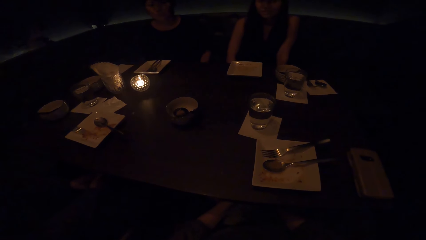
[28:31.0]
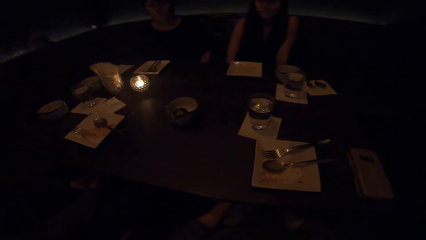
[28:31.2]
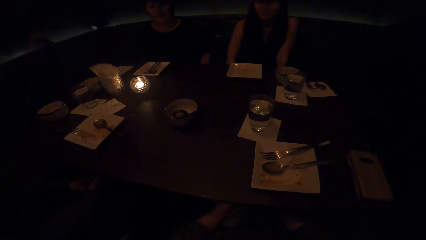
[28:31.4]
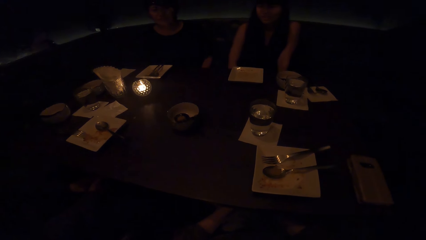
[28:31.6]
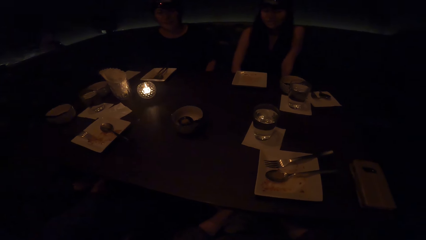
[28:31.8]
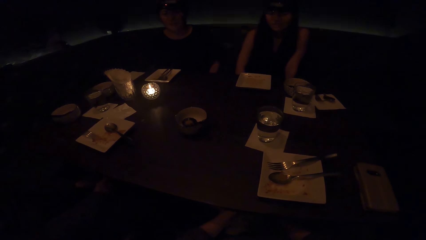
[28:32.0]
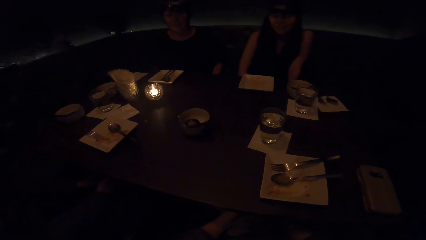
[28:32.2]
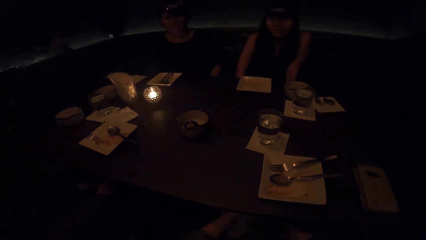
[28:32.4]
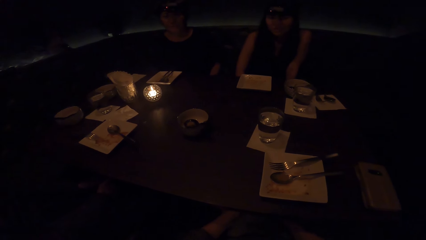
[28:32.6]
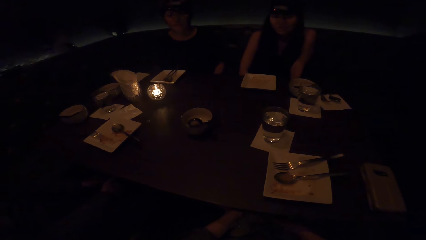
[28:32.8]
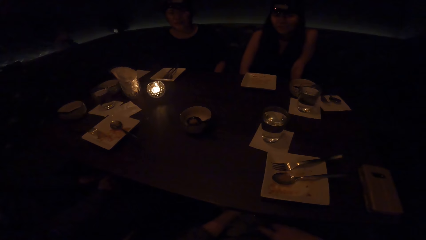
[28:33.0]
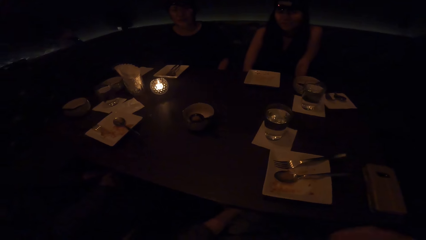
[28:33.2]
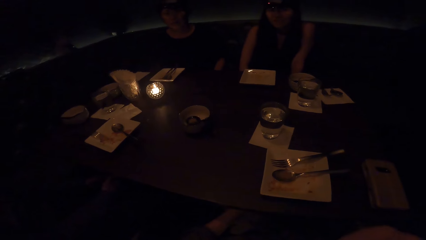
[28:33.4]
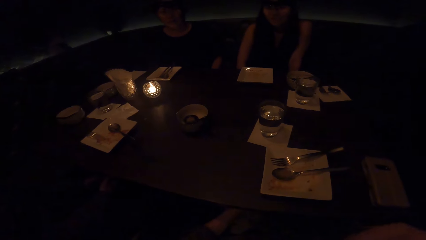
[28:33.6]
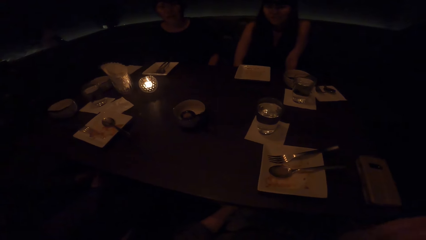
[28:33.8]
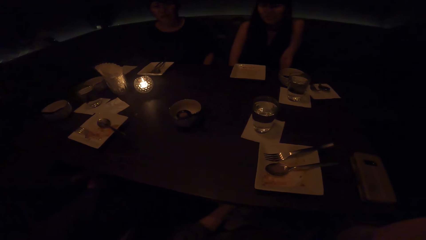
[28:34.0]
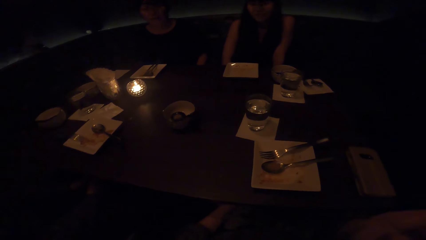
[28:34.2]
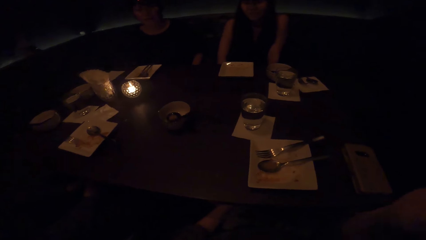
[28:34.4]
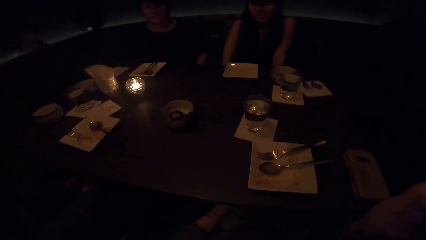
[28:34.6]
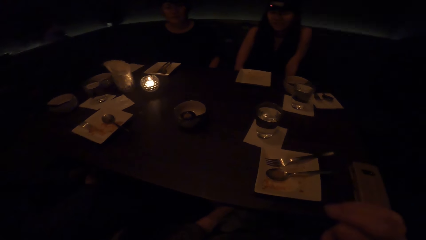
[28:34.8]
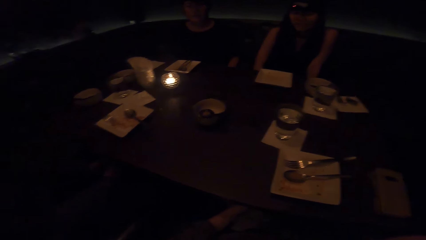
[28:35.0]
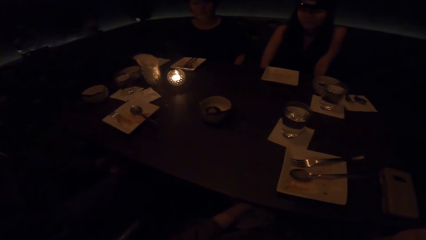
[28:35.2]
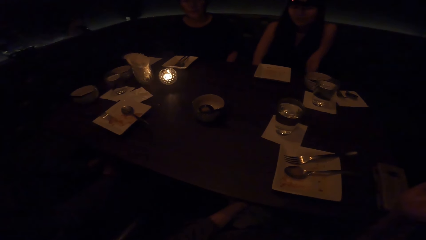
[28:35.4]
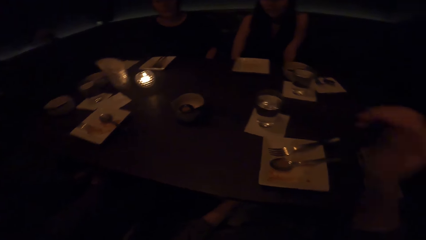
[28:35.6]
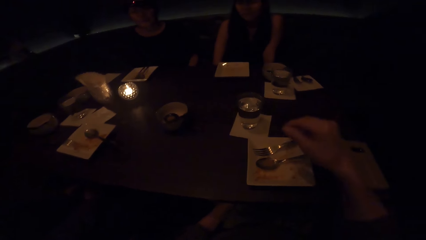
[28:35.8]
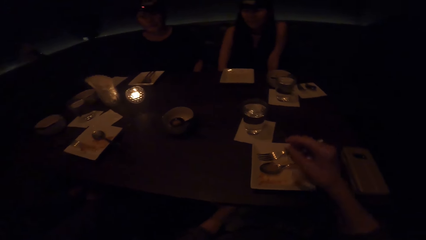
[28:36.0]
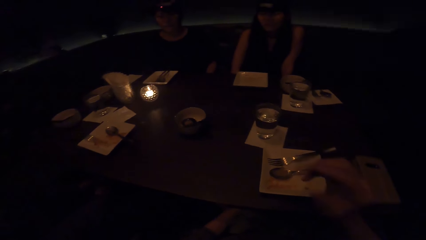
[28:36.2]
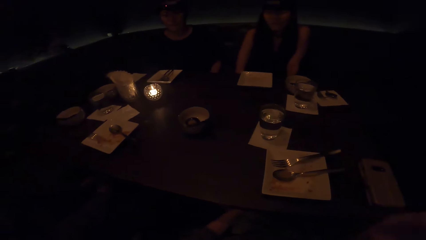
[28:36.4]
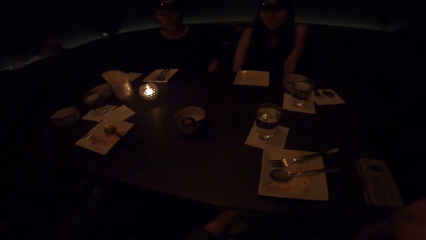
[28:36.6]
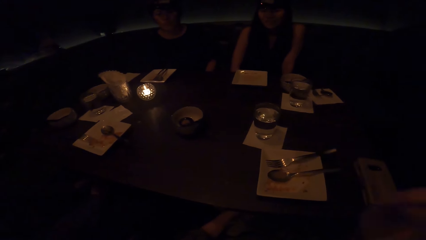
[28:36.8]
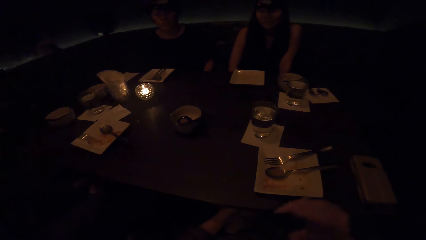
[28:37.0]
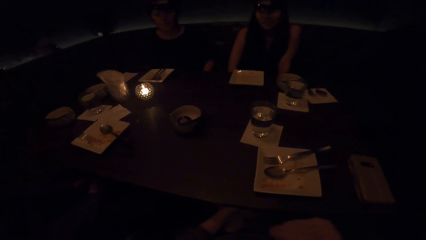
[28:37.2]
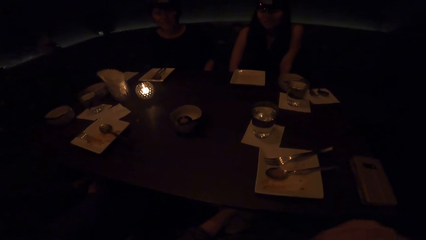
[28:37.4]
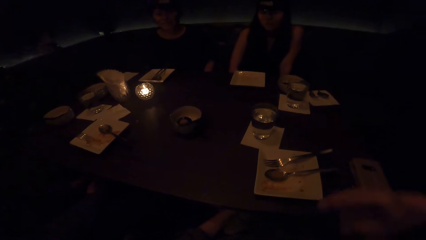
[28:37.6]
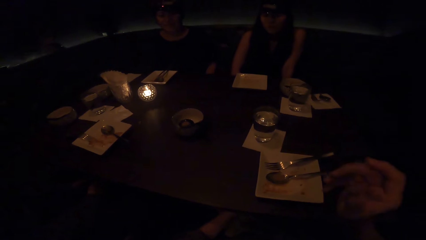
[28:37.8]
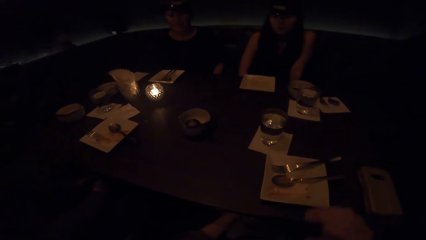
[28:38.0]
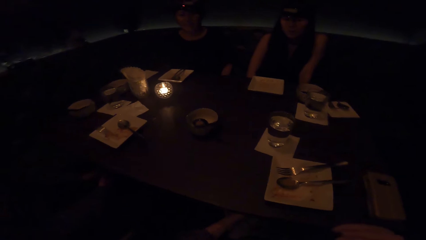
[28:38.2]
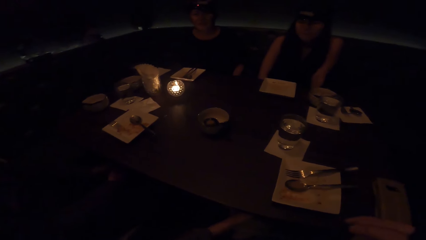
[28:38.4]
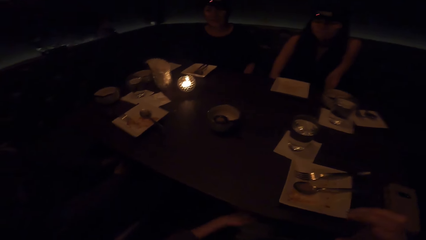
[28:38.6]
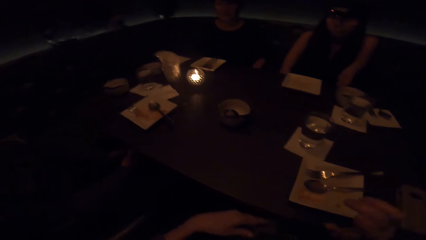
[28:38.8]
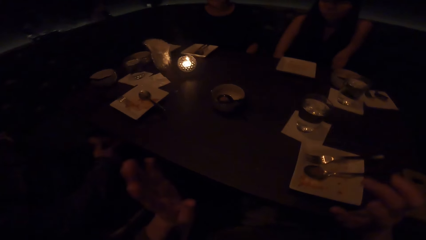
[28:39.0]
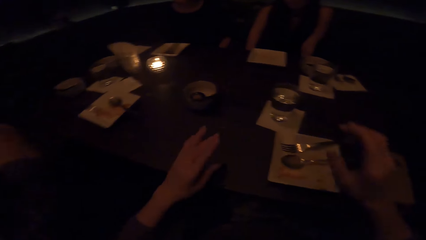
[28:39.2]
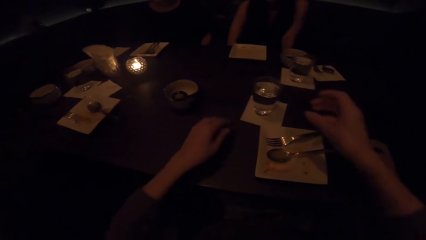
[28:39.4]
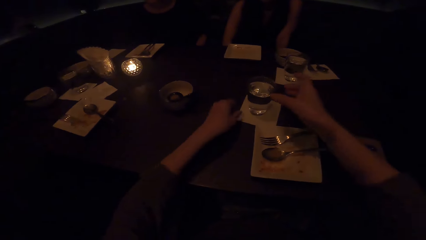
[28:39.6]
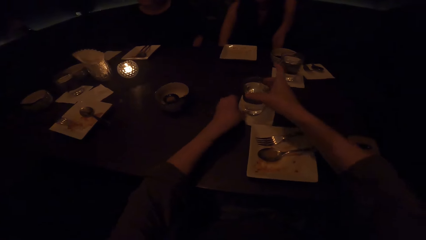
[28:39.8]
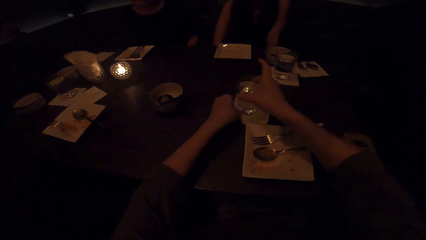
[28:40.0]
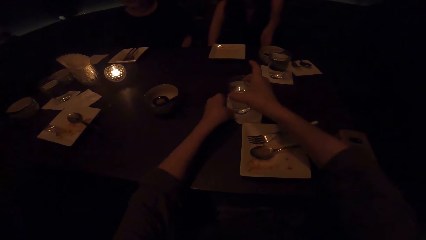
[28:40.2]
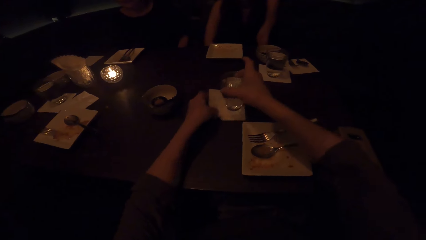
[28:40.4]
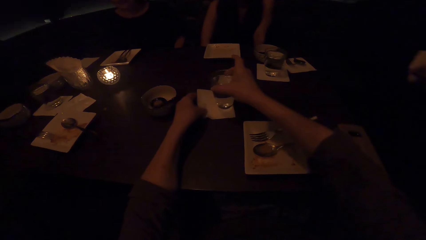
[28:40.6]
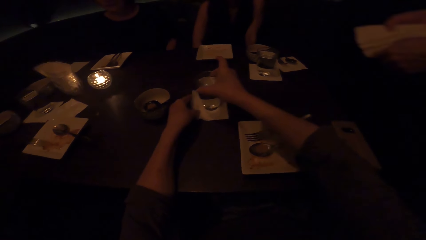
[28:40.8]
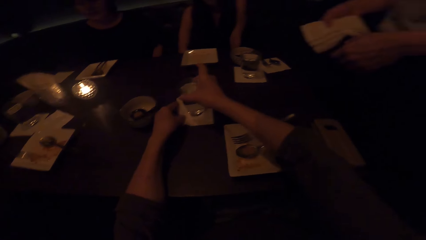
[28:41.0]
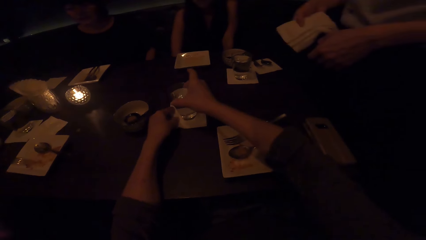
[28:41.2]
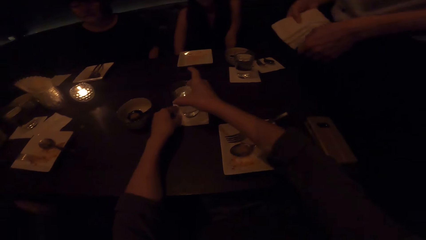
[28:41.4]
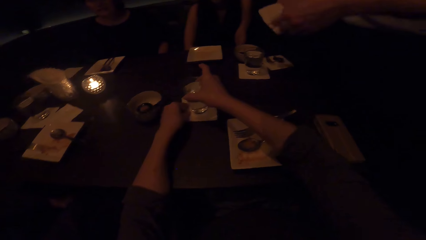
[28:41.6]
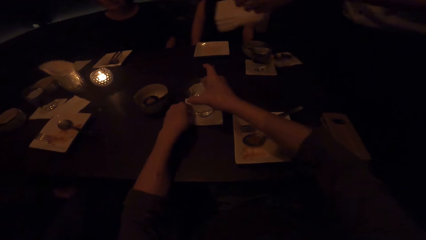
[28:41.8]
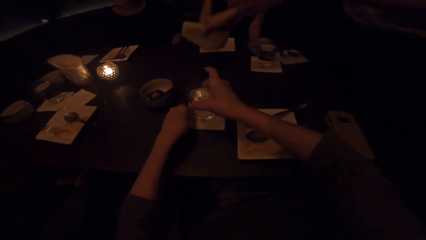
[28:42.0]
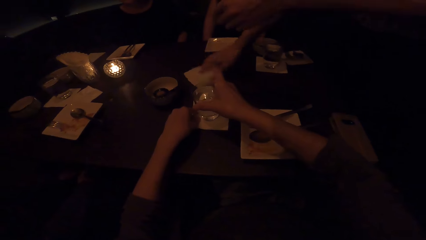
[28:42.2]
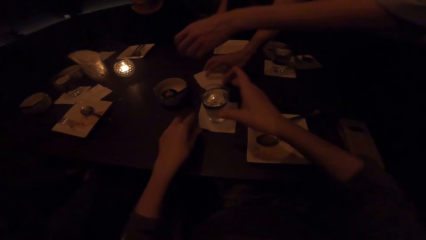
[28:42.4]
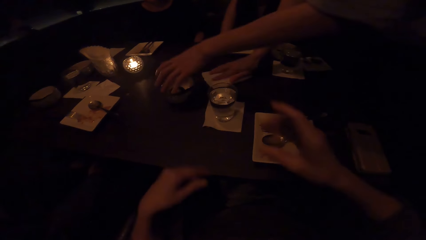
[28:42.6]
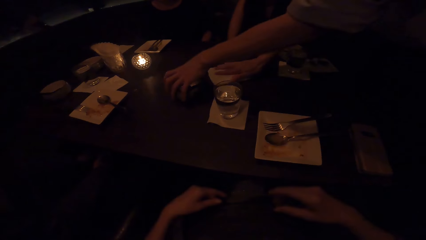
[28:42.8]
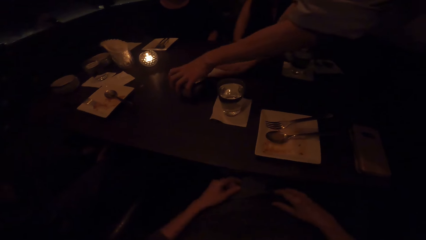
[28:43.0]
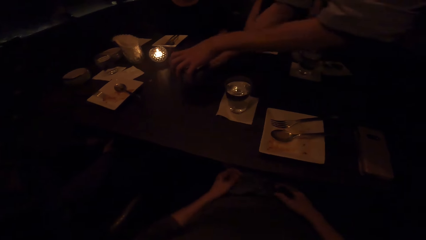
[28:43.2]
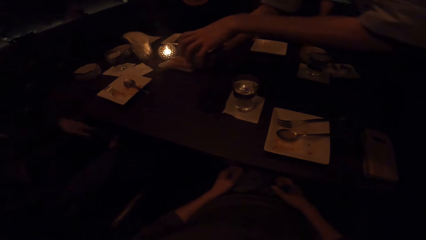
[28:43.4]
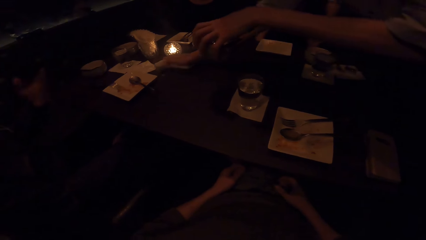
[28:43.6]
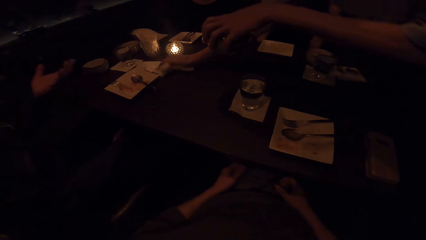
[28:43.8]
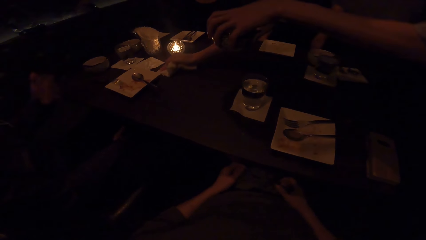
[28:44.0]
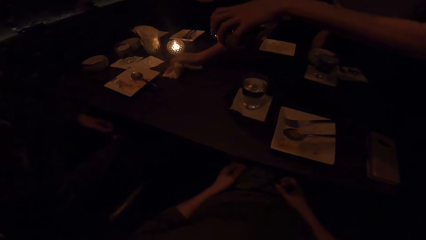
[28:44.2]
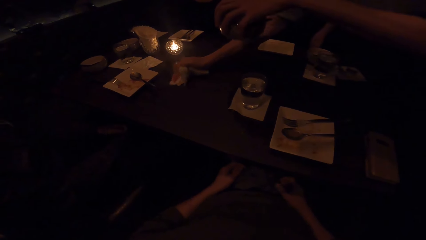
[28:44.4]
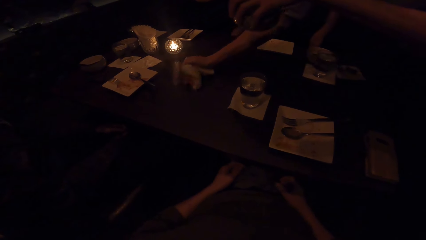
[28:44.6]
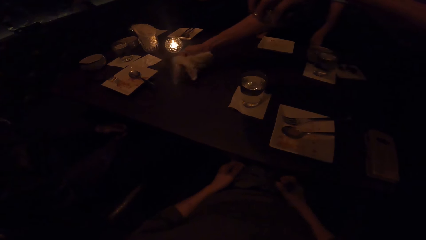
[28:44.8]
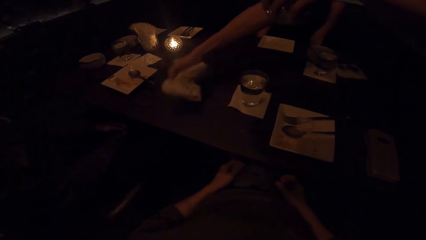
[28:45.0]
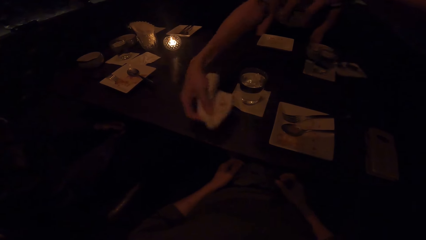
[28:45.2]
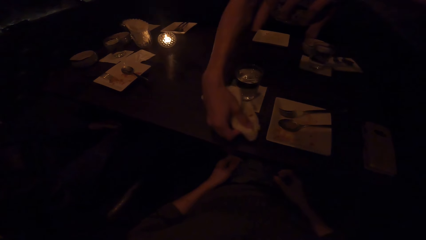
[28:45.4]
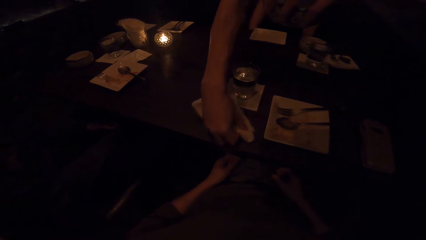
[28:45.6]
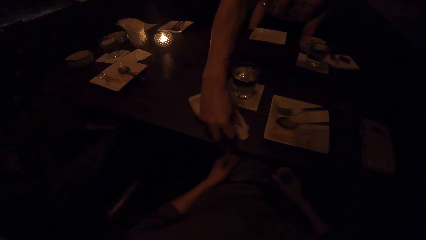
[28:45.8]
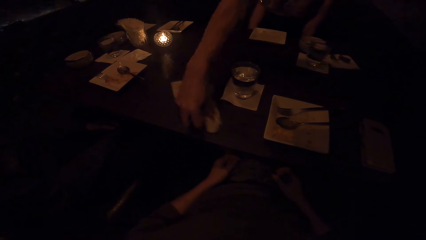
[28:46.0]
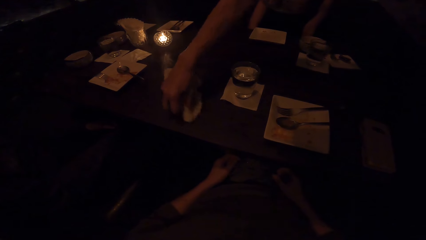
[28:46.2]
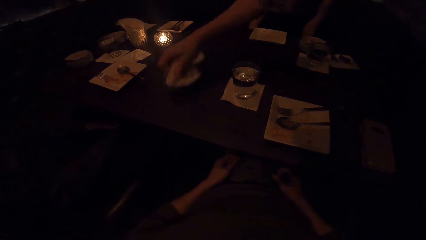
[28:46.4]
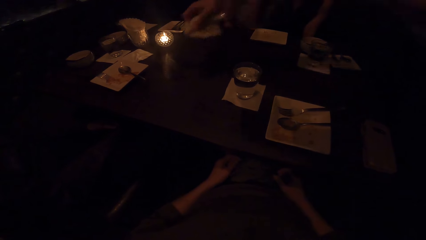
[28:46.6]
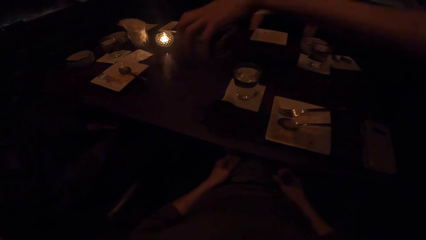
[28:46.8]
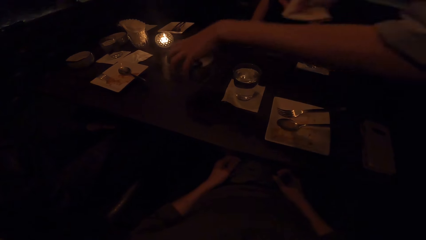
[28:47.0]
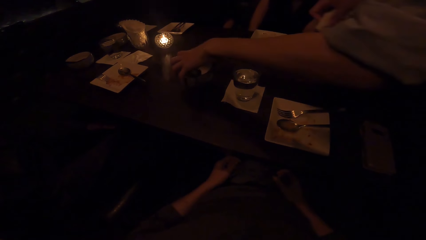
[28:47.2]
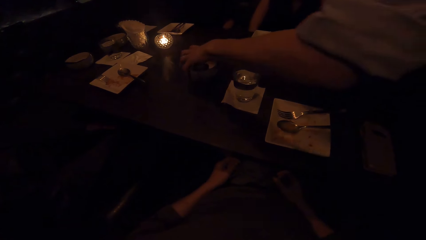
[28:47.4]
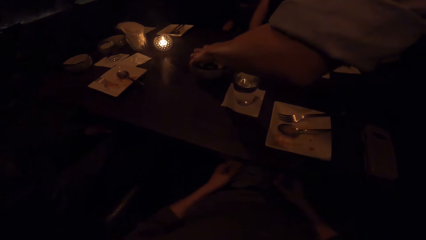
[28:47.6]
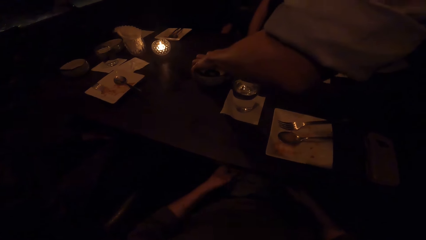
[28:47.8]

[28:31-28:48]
The camera wearer converses. They move a glass of water from the table. A person wipes the table with a duster. The person holds a bowl.
